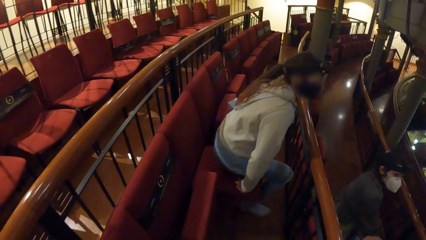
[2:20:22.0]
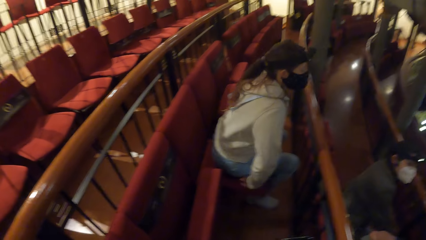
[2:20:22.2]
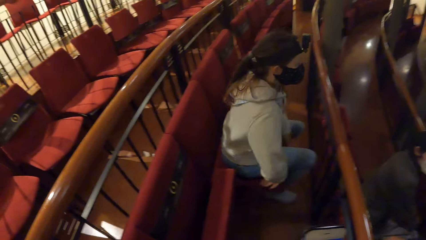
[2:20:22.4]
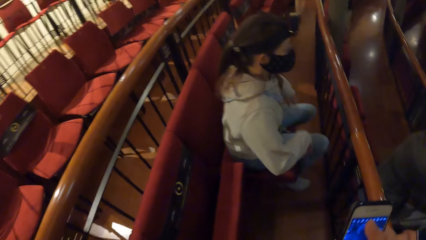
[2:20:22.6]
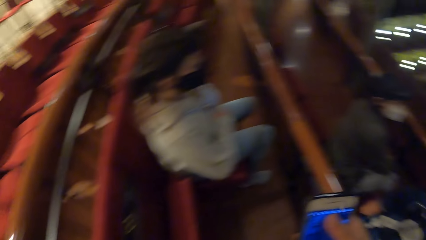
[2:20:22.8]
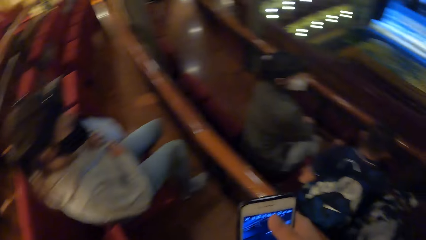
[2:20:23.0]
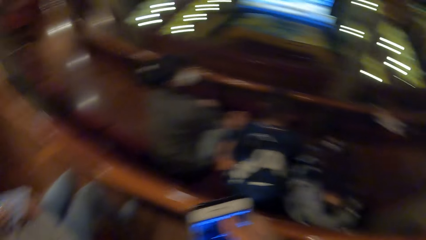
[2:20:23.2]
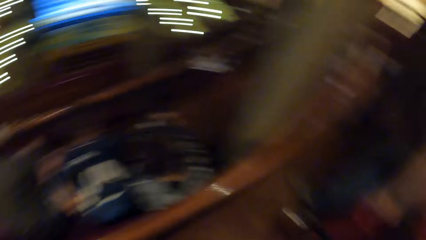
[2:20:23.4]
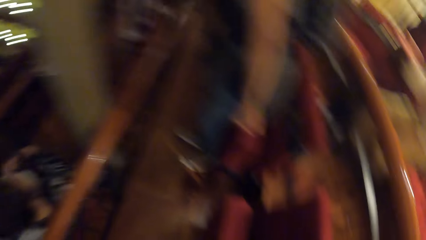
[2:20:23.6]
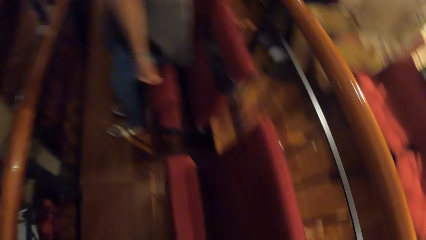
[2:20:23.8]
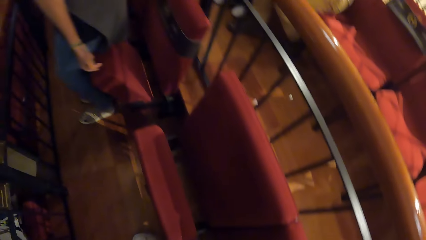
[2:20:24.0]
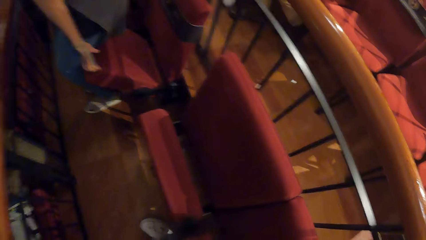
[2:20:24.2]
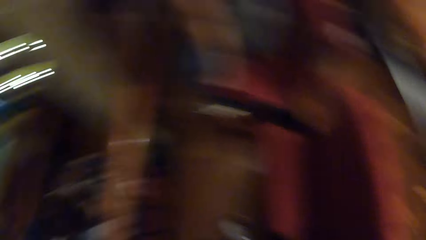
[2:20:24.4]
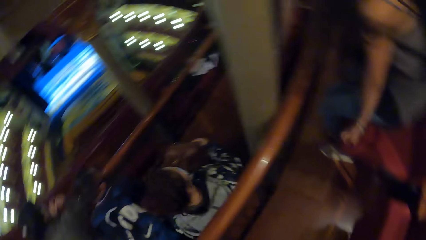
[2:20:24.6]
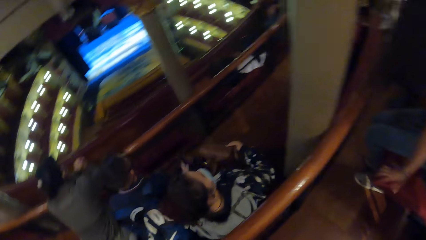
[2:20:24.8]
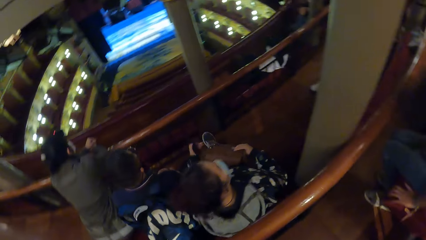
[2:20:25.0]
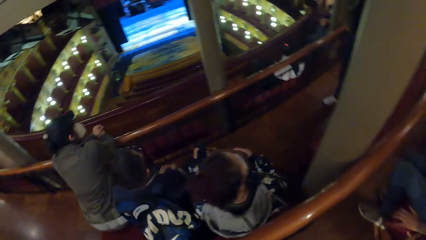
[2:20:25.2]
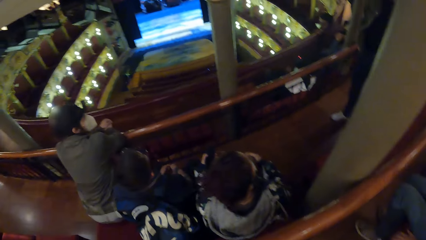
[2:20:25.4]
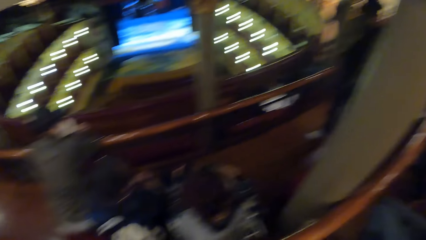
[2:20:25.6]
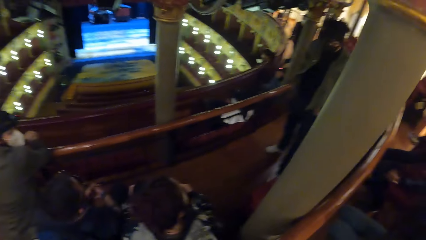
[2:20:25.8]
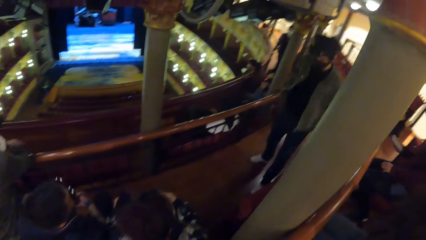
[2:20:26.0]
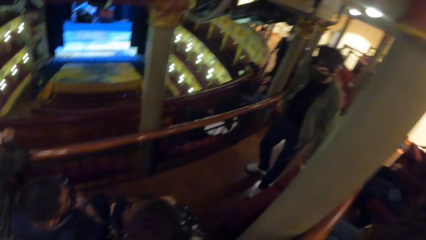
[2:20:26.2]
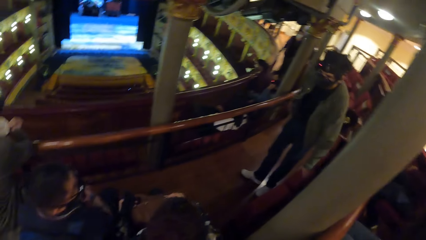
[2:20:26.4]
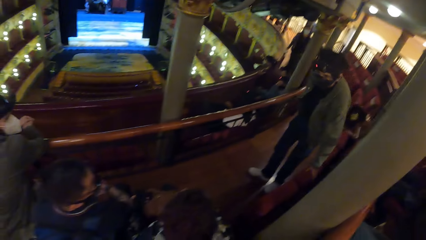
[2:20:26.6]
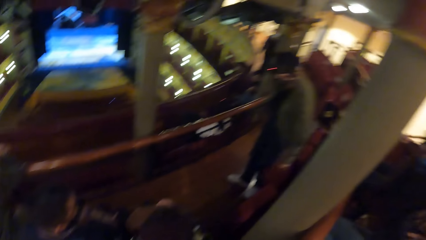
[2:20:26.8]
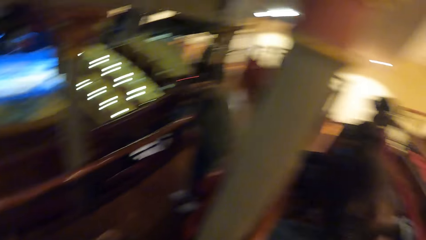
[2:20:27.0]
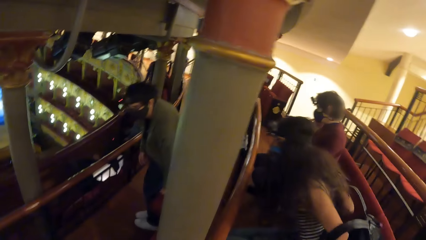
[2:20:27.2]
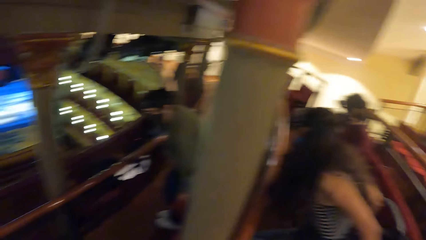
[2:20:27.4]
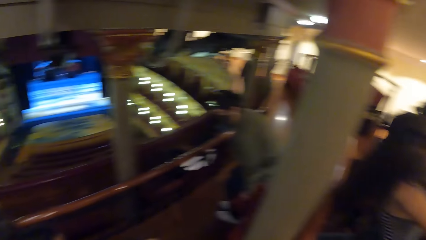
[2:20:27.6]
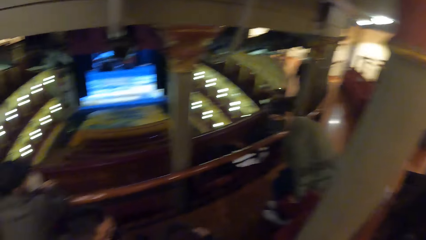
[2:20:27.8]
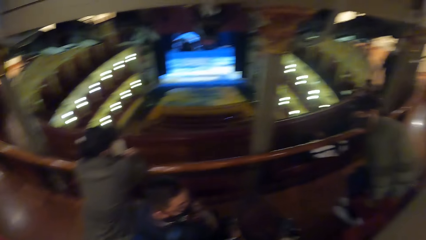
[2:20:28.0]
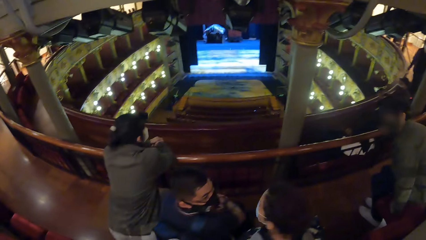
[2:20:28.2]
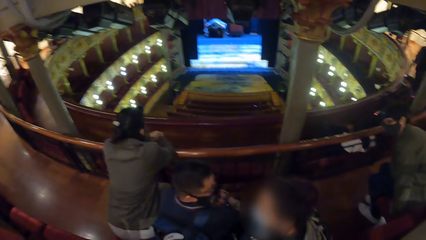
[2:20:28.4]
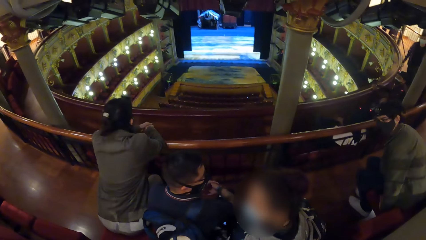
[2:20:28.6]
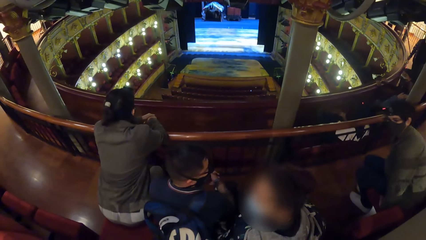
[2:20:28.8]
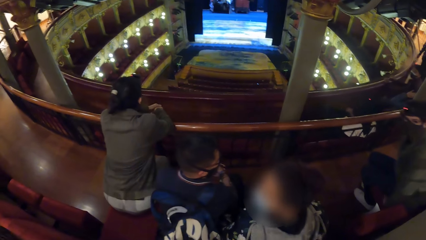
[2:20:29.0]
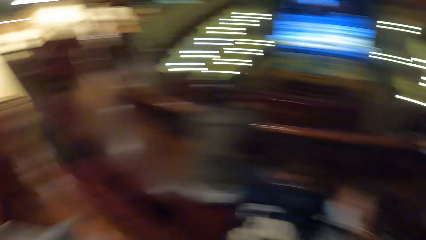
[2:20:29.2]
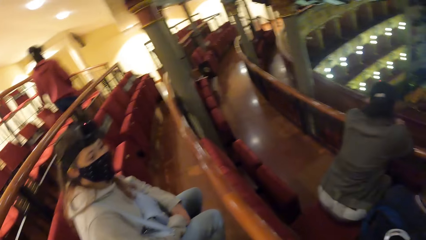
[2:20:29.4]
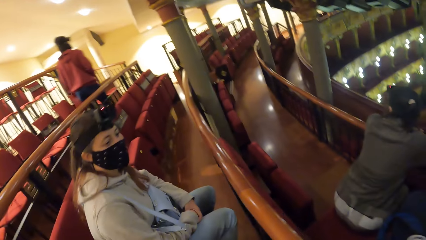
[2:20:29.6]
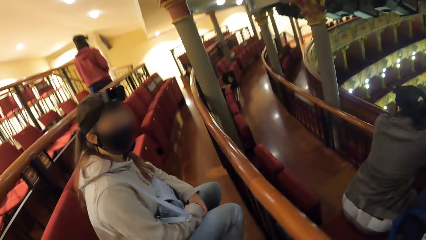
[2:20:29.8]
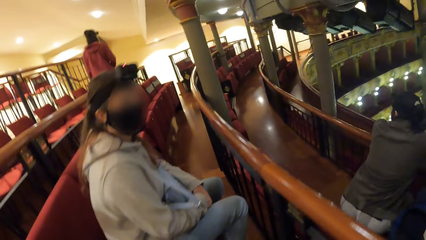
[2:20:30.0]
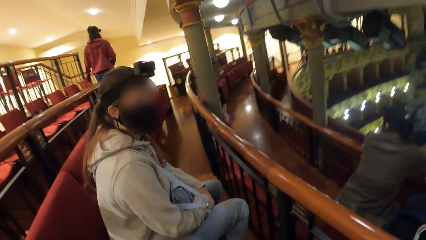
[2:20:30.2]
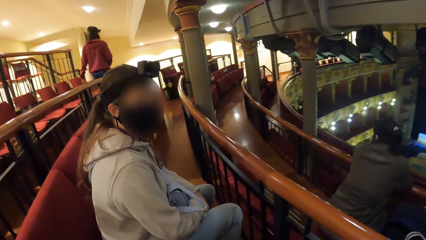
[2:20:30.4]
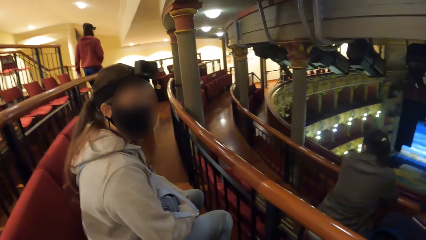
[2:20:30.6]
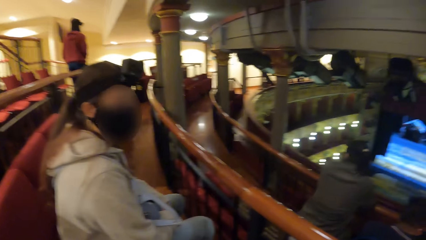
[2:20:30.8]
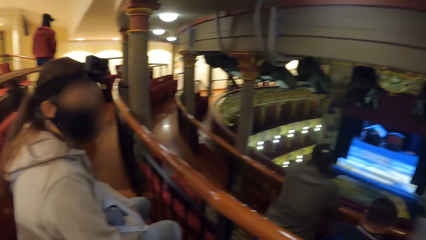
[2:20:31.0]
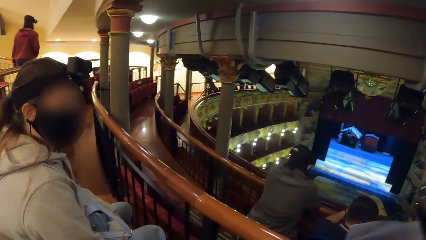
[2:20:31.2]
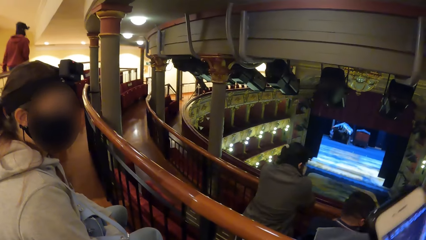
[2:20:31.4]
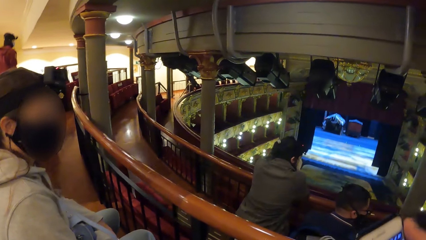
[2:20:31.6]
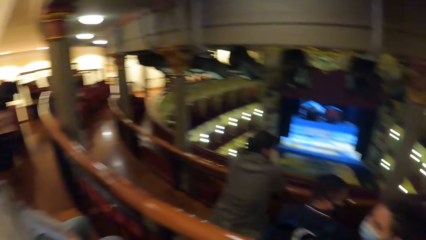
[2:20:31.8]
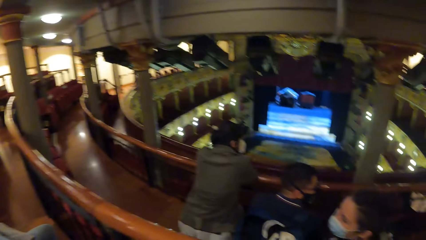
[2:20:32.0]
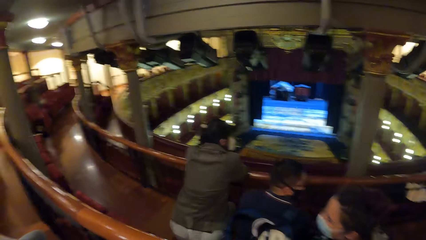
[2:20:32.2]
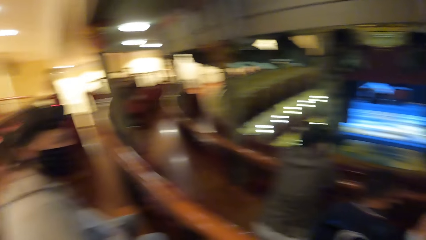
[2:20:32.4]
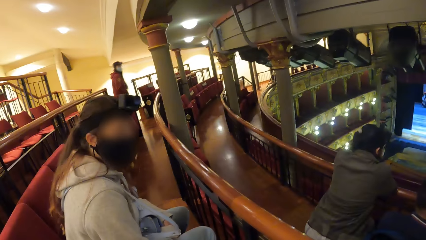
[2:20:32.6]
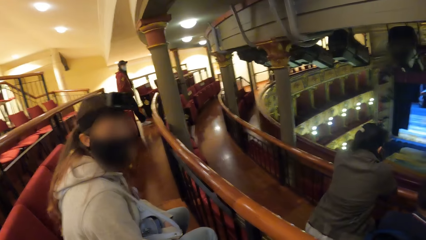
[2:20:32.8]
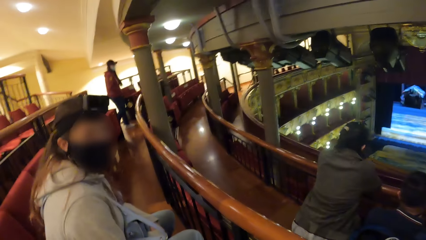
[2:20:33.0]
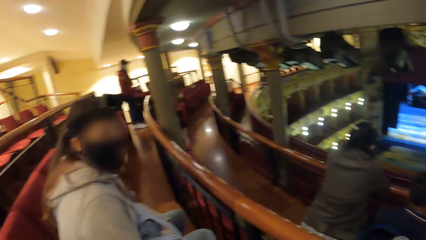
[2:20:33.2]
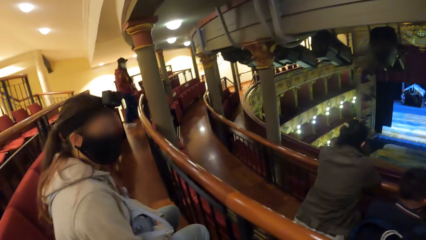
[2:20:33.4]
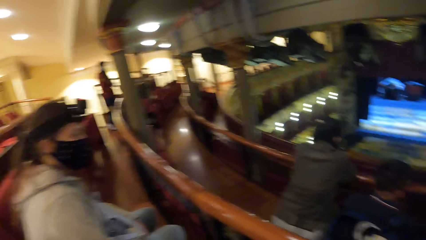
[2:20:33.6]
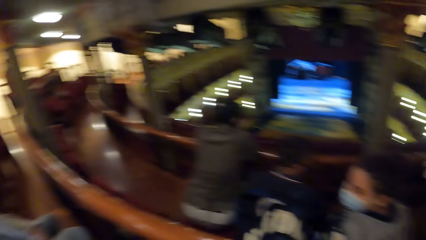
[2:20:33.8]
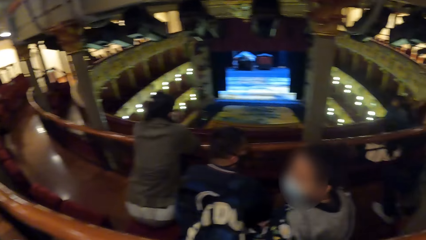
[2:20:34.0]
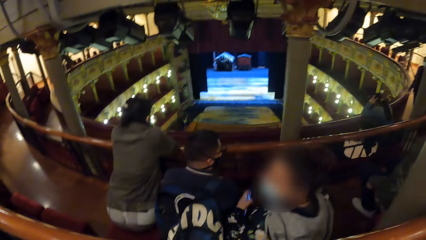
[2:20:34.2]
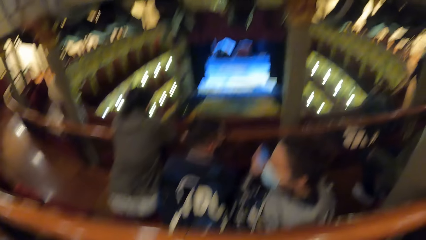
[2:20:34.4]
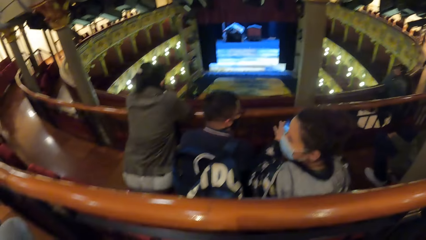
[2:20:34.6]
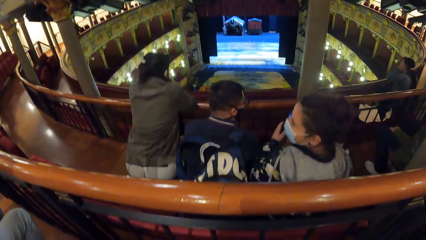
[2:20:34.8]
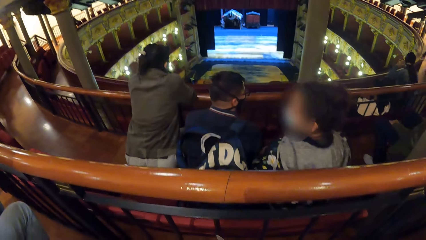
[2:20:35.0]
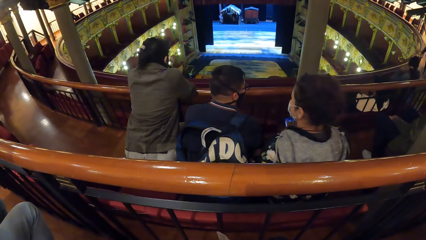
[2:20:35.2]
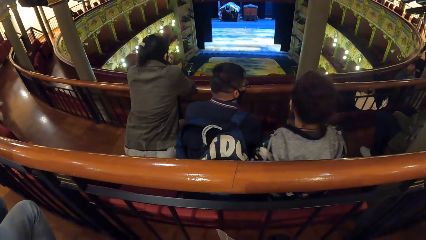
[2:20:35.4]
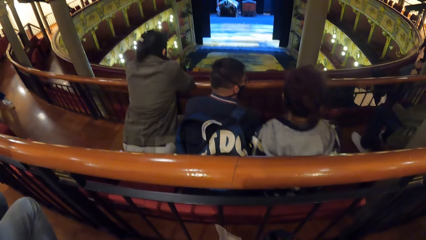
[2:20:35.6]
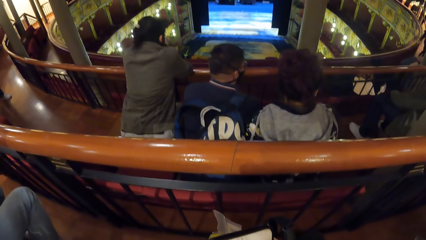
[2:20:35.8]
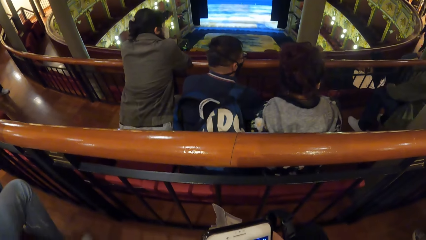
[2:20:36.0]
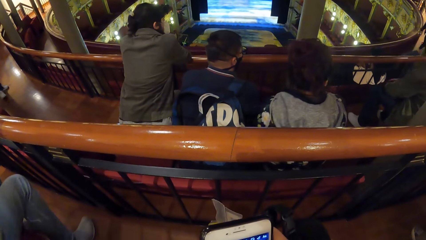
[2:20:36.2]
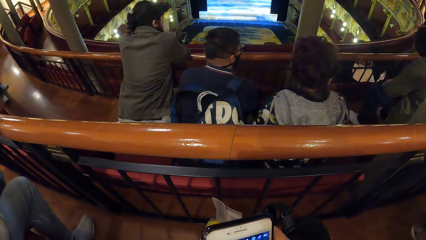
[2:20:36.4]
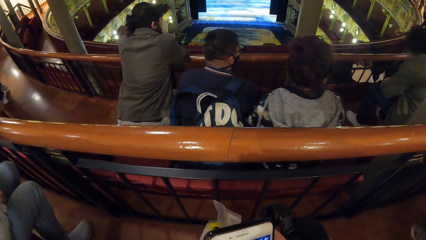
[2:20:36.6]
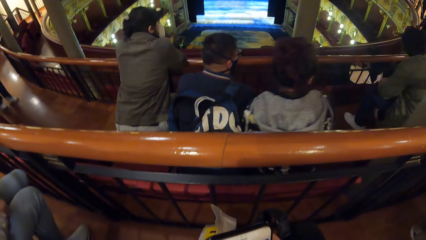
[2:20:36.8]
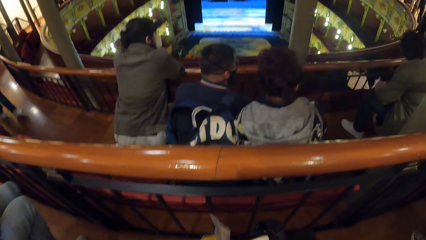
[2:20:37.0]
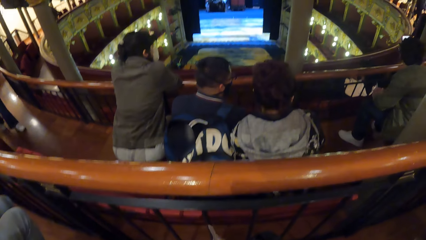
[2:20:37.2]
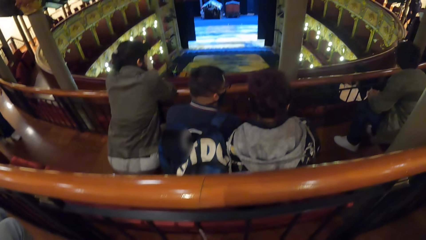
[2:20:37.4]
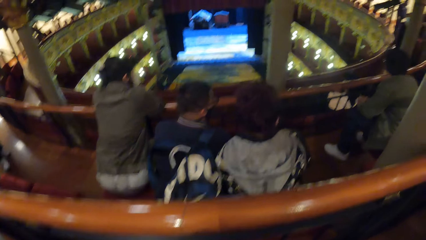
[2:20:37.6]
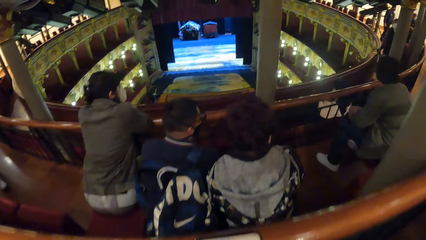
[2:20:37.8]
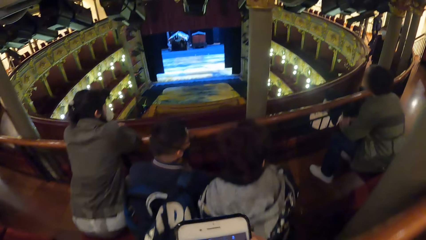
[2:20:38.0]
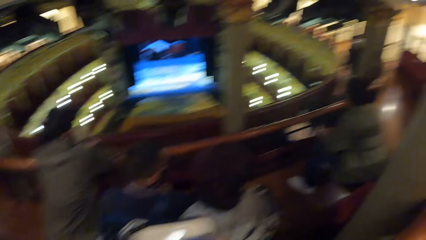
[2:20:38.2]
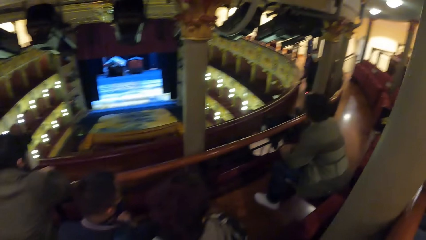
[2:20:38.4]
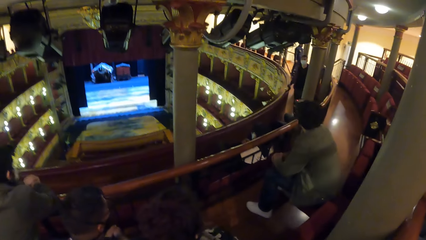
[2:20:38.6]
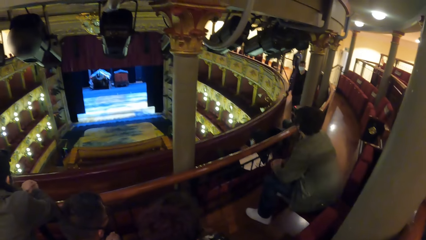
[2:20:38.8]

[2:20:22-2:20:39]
The woman sits on the chair. The camera wearer looks around. They turn towards another woman. The other woman sits on the chair. The camera wearer turns towards a man, a third woman and a fourth woman. They turn towards a group of people. A person walks around. The camera wearer turns towards the first woman. They turn towards the man, the third woman and the fourth woman. The fourth woman passes a phone from her left hand to her right hand.
